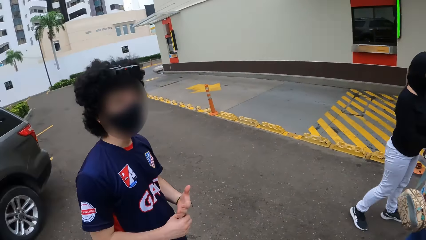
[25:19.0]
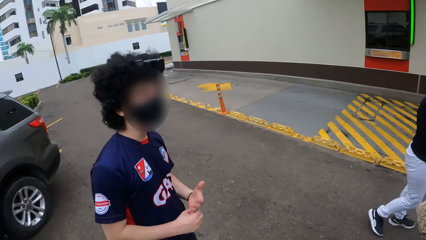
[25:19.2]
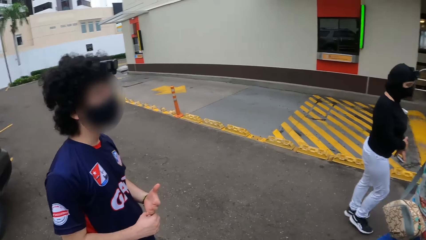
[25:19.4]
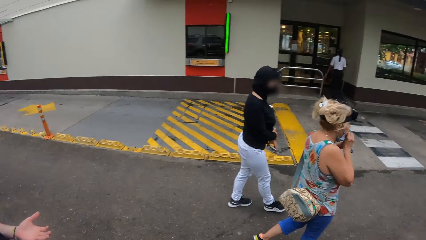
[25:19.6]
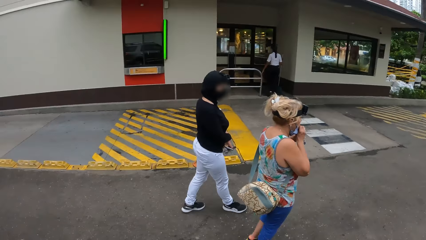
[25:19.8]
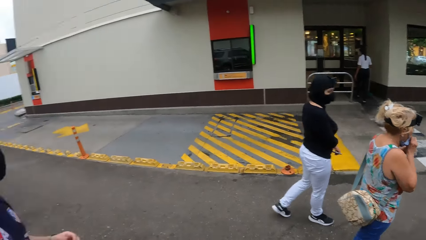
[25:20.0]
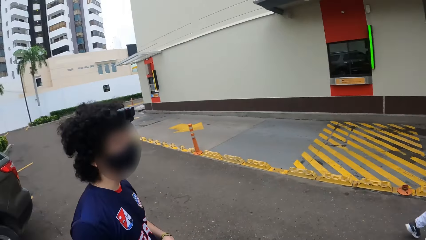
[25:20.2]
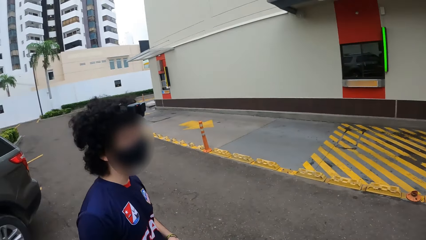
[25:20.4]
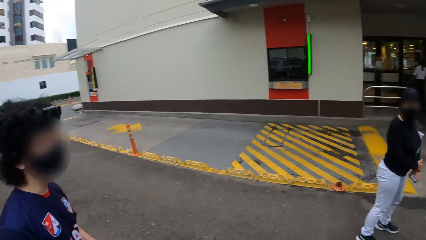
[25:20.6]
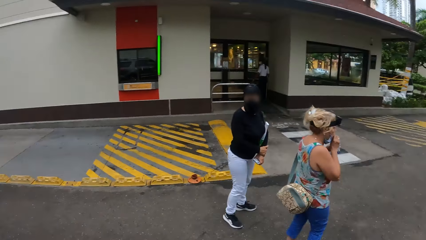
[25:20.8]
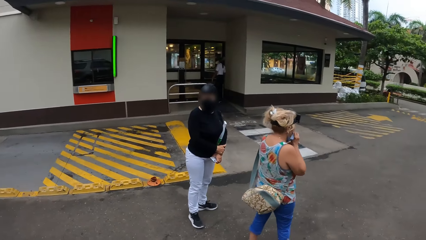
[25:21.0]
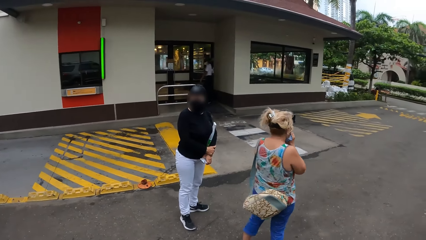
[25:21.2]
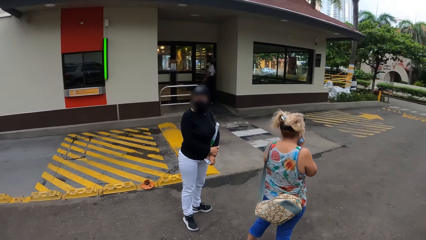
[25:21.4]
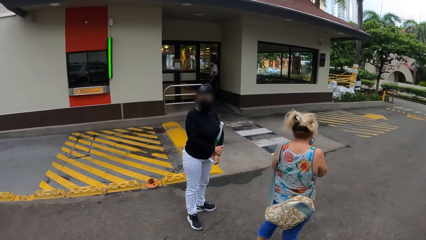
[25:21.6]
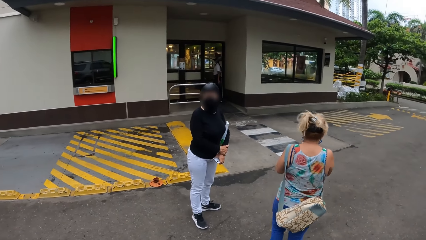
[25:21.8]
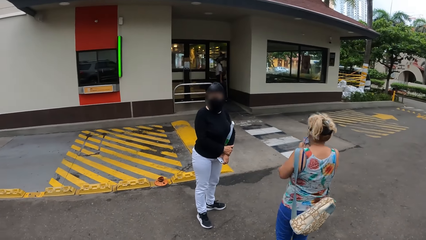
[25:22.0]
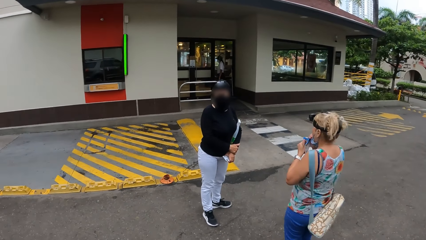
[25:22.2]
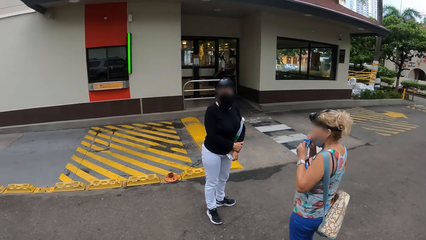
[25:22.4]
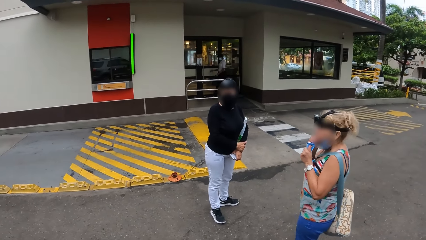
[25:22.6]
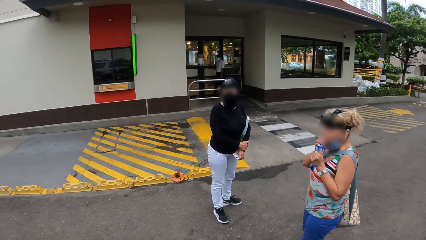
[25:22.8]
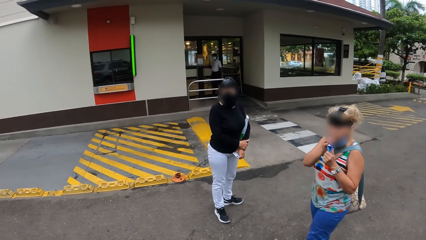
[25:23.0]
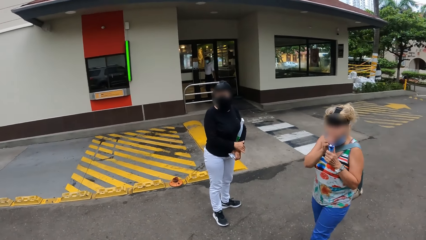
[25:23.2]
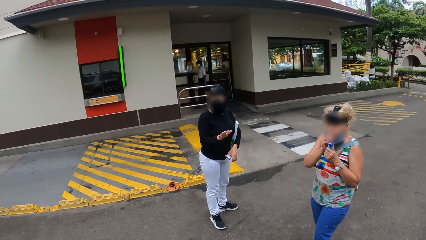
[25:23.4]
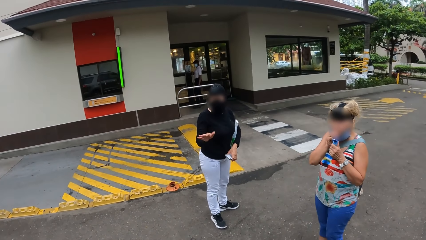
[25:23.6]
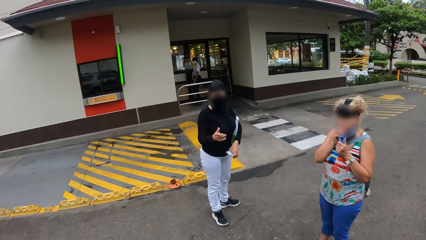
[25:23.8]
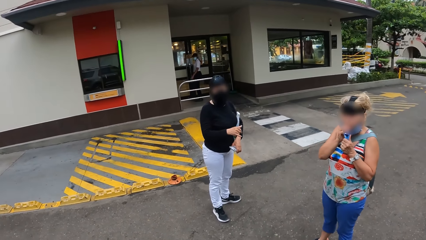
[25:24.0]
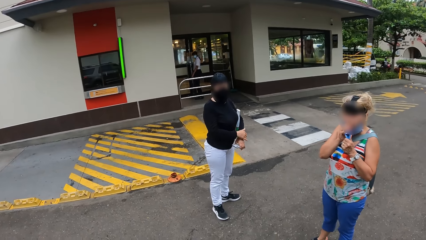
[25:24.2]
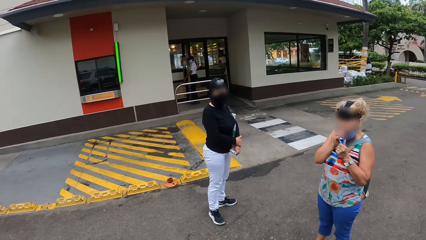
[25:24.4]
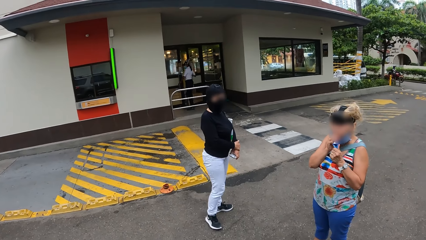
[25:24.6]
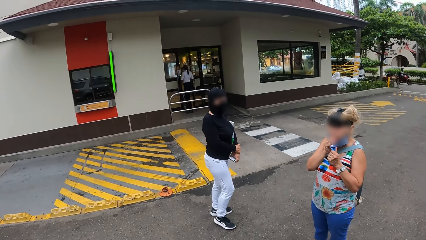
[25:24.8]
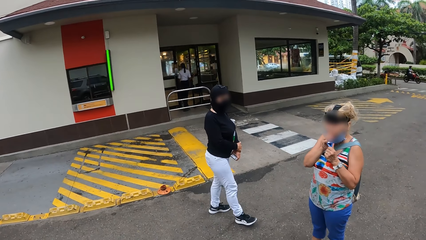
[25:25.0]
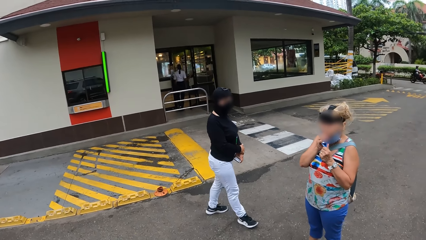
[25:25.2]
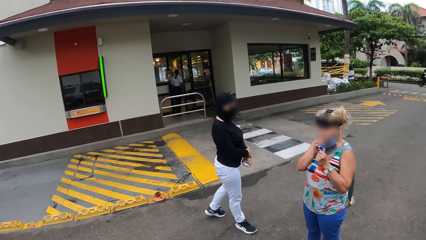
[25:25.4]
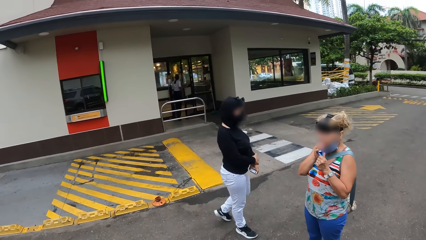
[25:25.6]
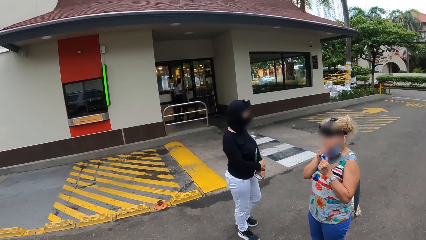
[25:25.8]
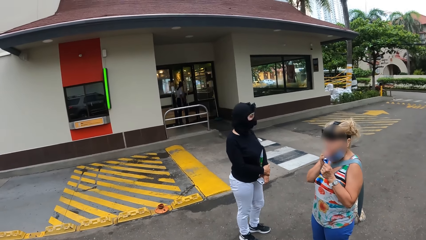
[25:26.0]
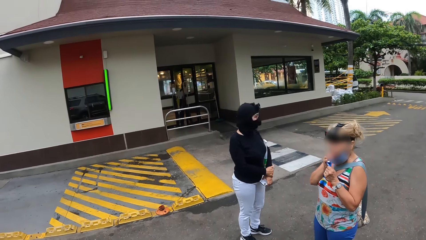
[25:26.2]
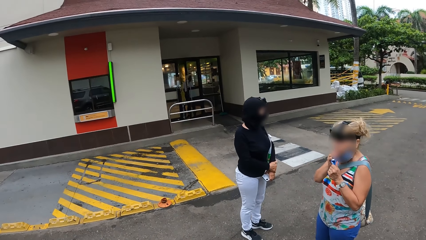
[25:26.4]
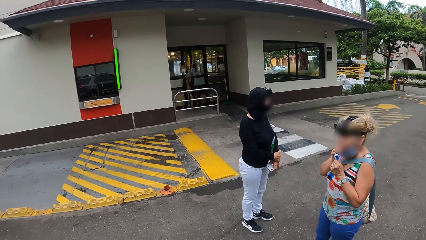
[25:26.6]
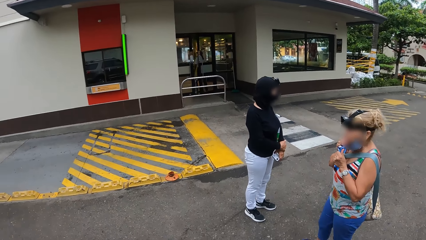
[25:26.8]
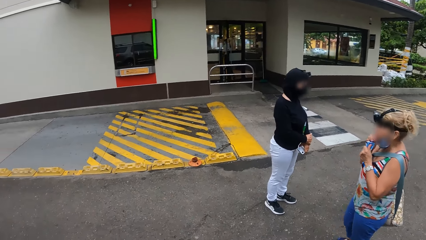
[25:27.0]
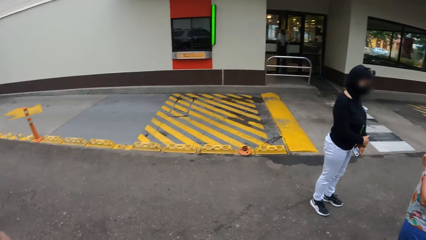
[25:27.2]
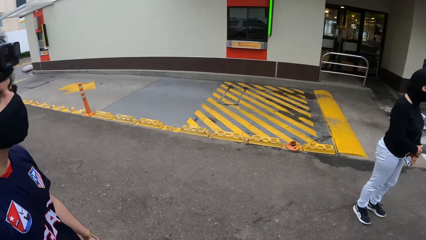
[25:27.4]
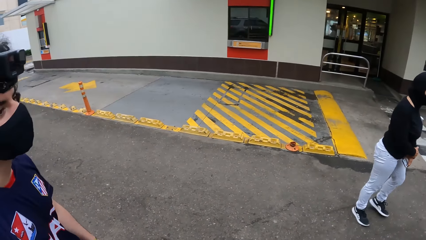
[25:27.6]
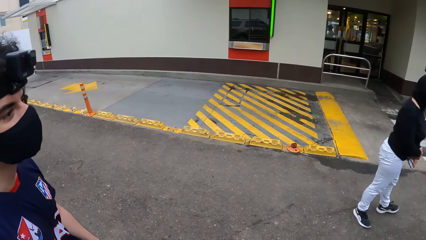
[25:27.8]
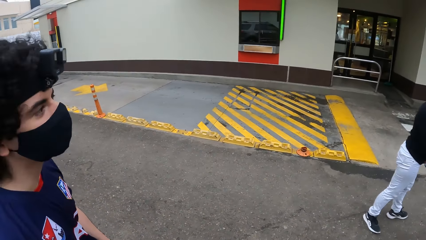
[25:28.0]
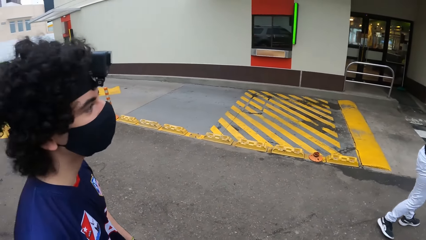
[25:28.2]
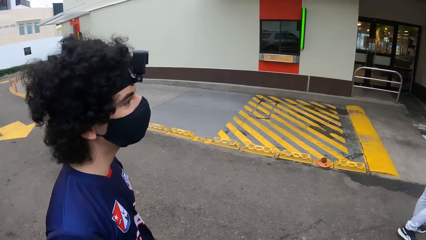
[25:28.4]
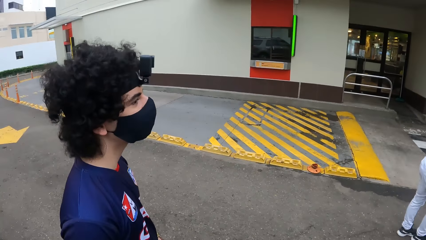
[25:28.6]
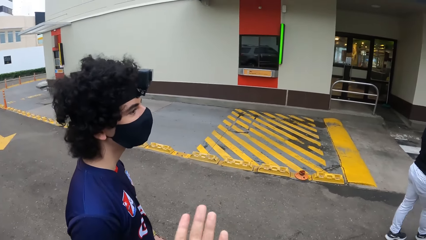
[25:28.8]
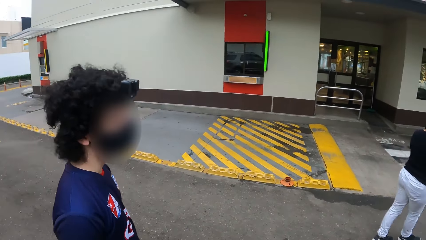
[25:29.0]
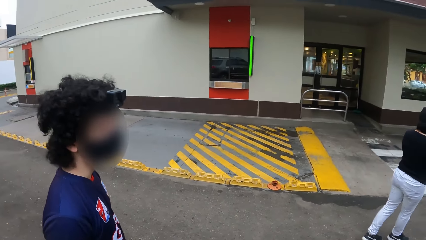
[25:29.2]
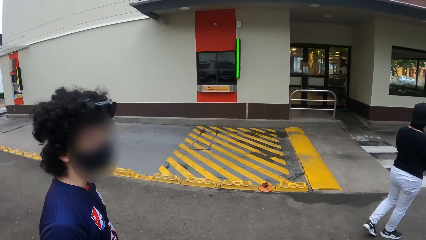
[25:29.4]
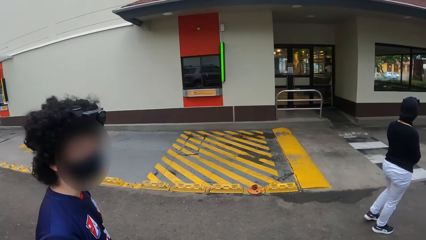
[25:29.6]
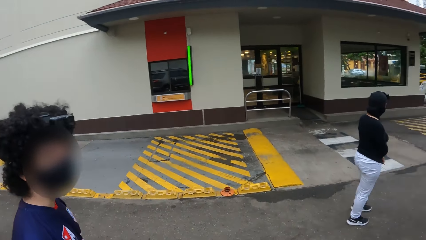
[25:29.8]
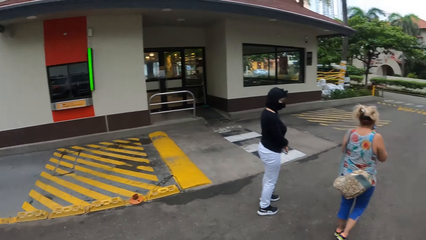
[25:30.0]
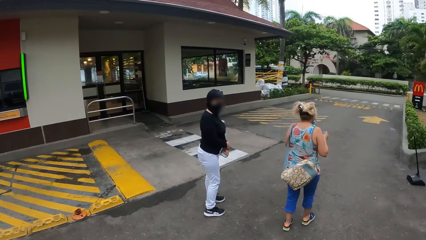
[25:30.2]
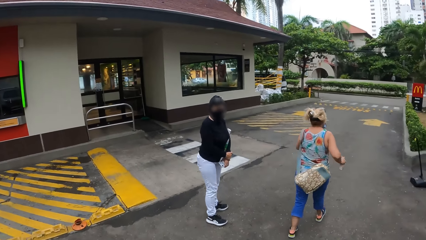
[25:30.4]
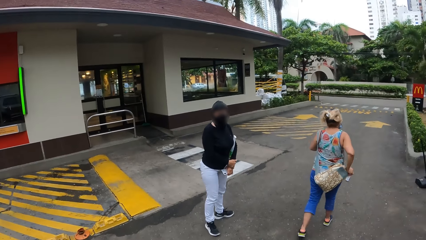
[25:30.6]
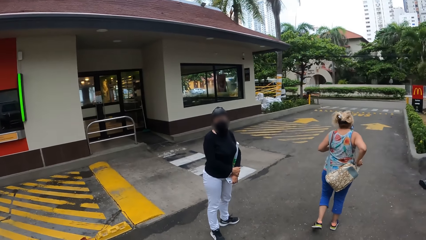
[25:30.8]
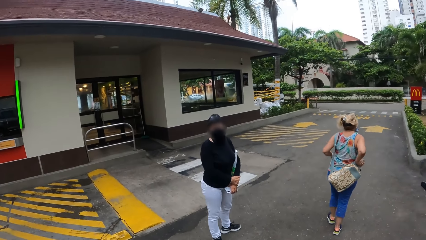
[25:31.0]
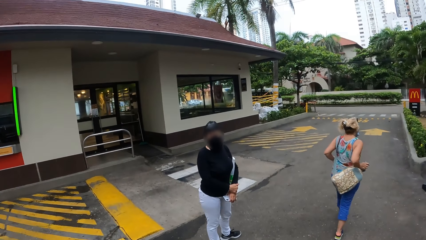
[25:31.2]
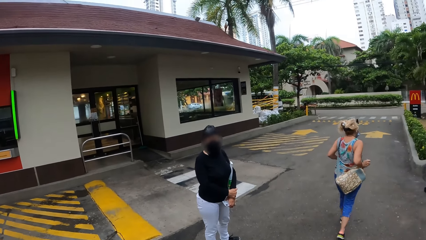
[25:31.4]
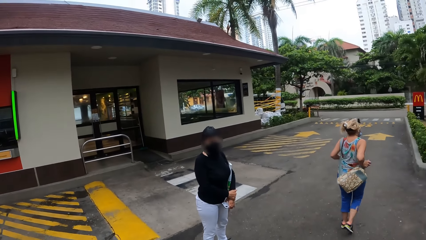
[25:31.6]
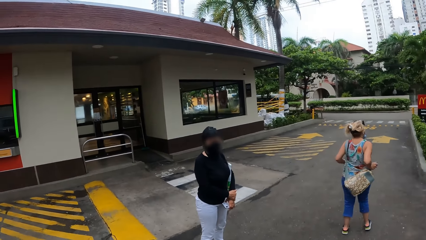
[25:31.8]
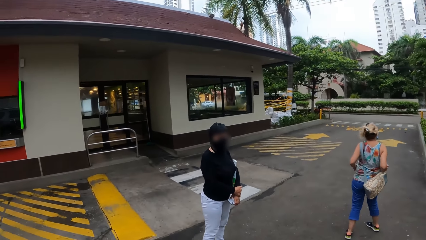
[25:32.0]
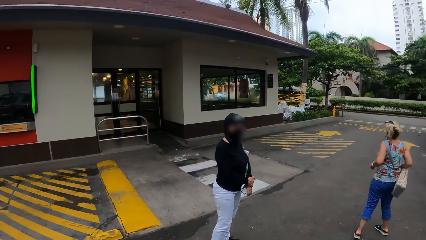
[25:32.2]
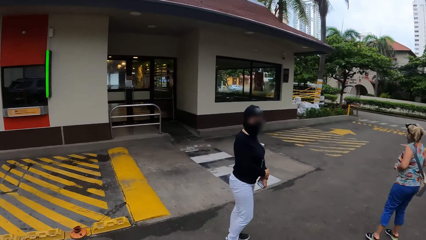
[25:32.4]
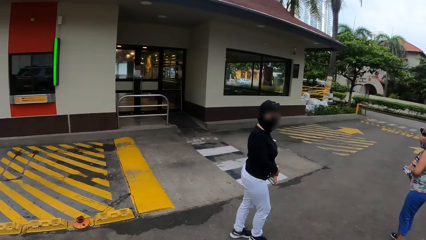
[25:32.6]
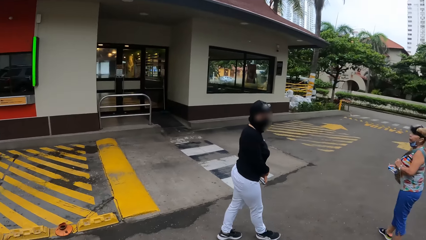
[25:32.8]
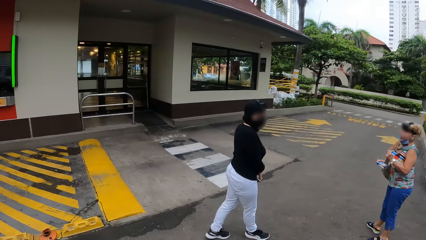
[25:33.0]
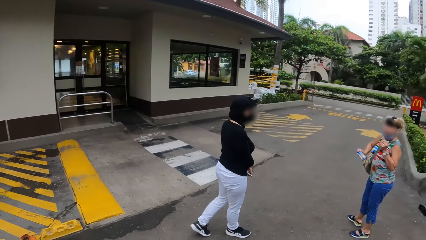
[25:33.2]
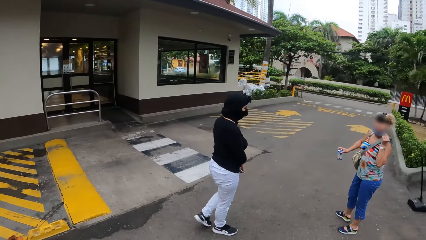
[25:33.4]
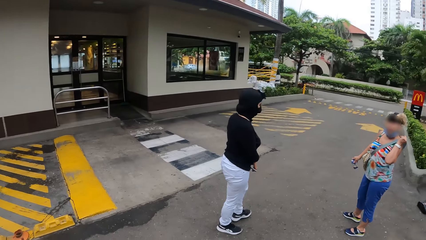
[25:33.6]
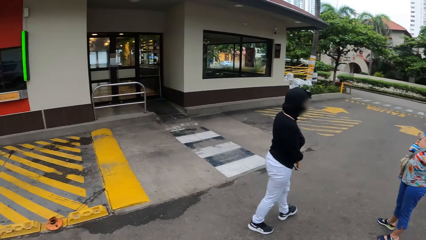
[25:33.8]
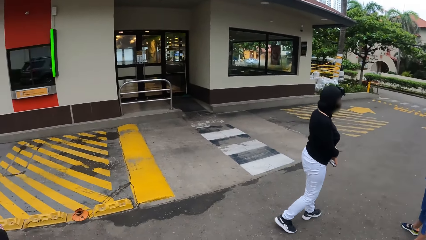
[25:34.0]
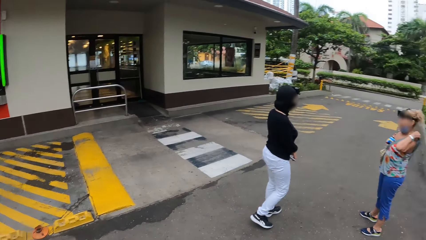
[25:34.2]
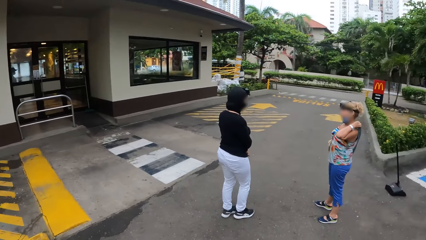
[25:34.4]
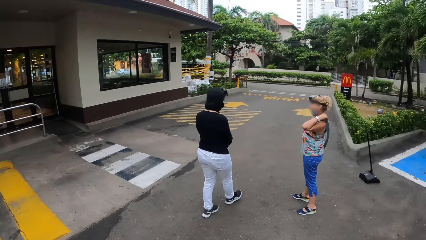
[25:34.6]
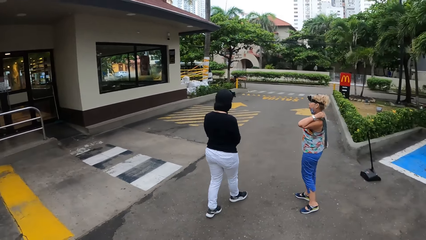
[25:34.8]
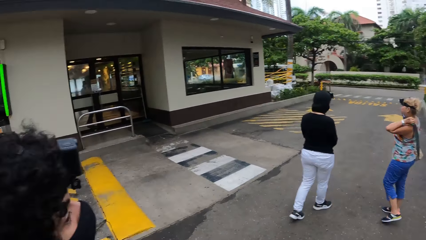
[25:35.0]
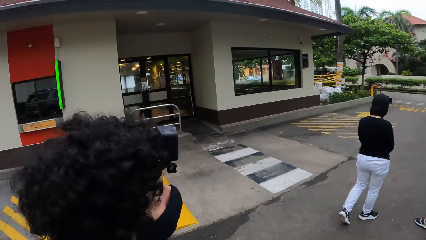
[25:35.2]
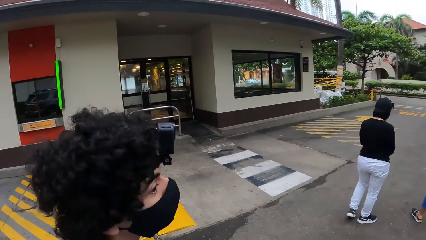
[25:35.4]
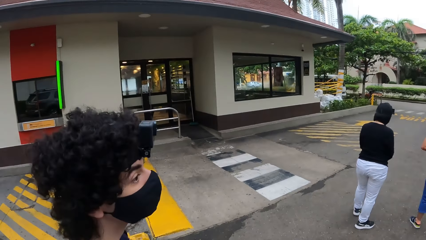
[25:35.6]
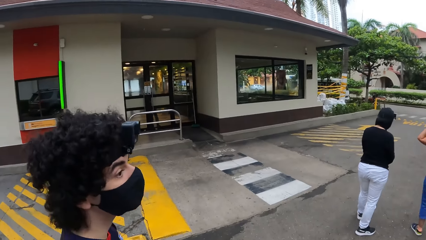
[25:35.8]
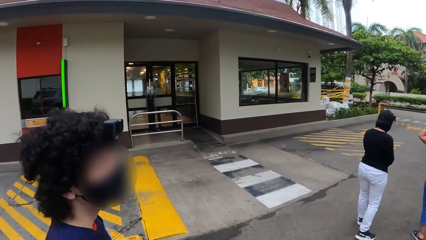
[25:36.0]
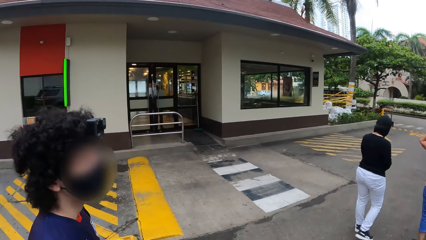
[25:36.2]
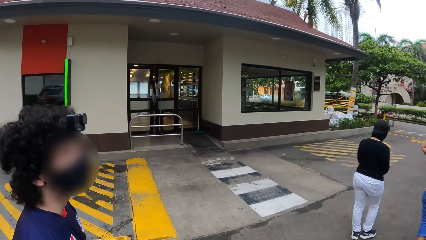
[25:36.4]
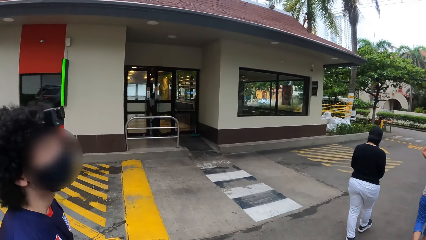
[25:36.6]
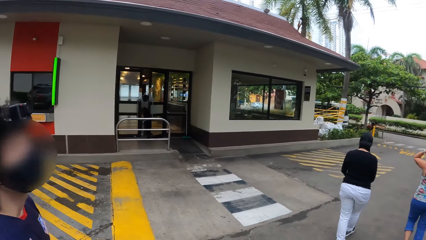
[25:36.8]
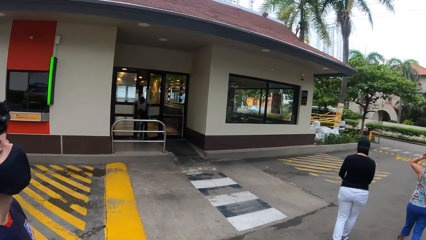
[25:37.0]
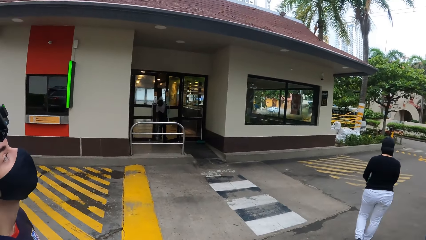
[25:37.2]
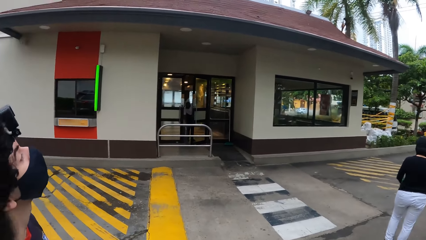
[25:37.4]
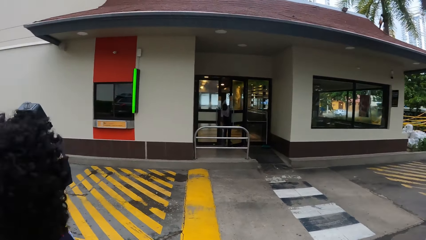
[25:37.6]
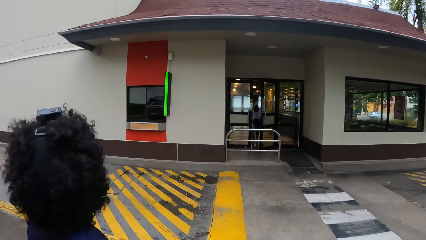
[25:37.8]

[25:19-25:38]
A woman walks around. The camera wearer looks around the parking. Another woman walks around. The other woman converses with the camera wearer. The camera wearer talks to a man. The other woman makes a step. The camera wearer looks around. Another man makes a step. The camera wearer talks to another man. The first woman walks around. The other woman walks around. The camera wearer looks around the parking.
